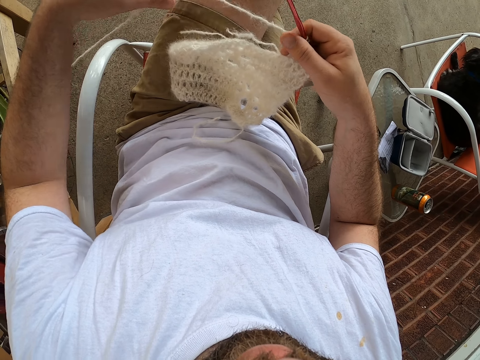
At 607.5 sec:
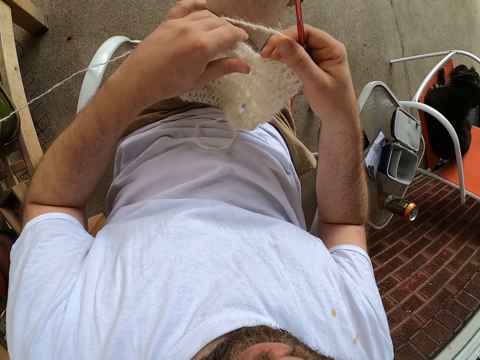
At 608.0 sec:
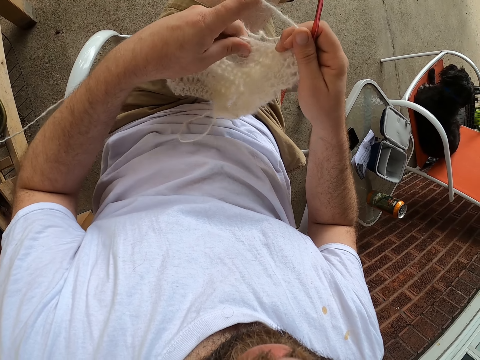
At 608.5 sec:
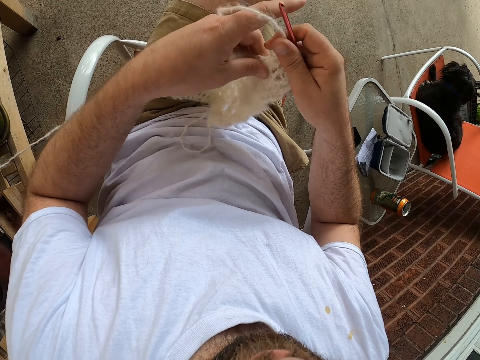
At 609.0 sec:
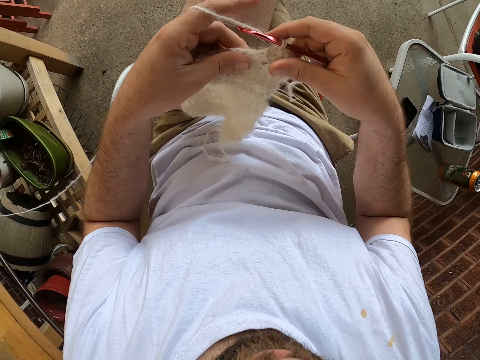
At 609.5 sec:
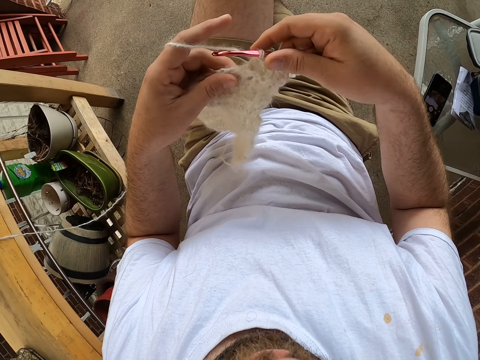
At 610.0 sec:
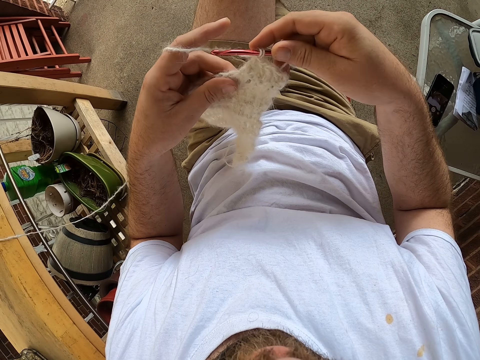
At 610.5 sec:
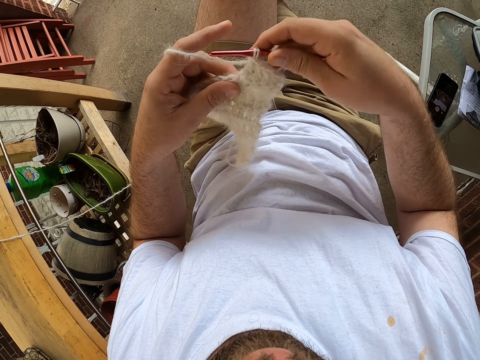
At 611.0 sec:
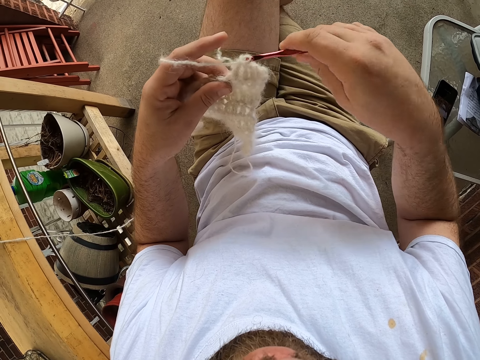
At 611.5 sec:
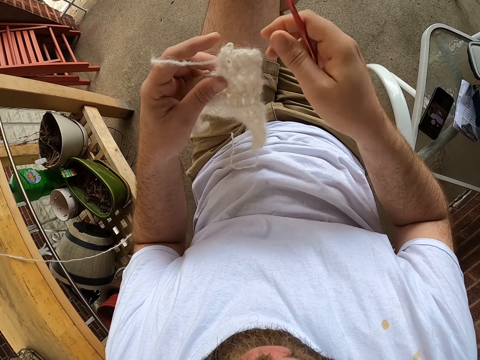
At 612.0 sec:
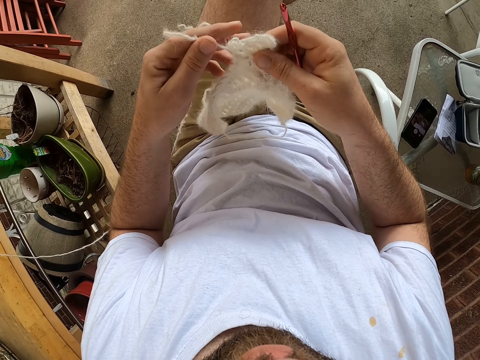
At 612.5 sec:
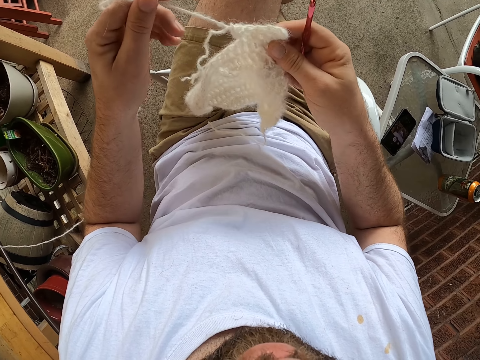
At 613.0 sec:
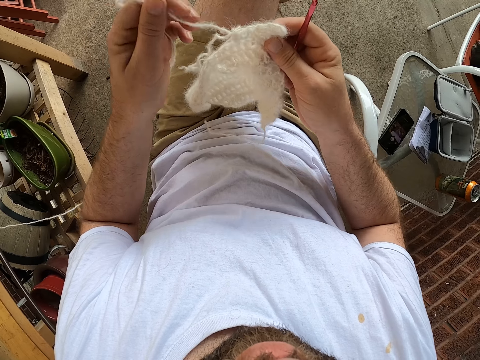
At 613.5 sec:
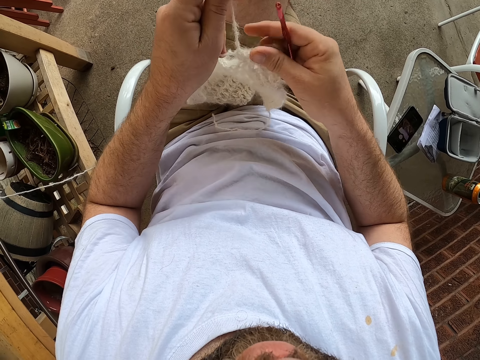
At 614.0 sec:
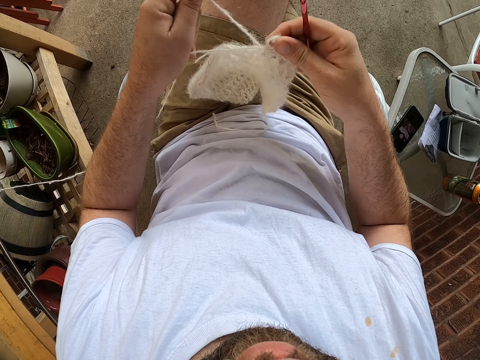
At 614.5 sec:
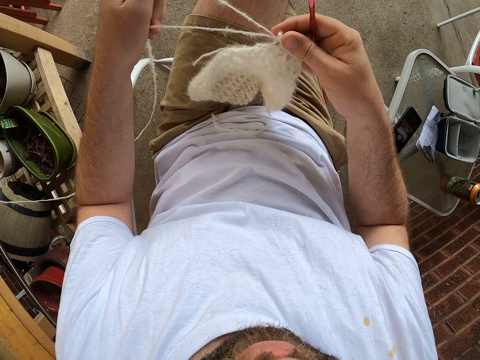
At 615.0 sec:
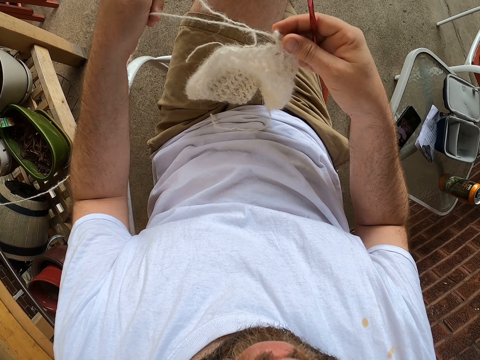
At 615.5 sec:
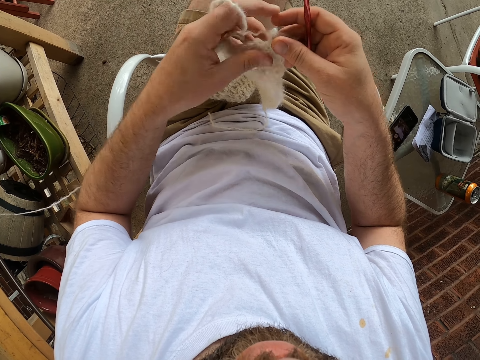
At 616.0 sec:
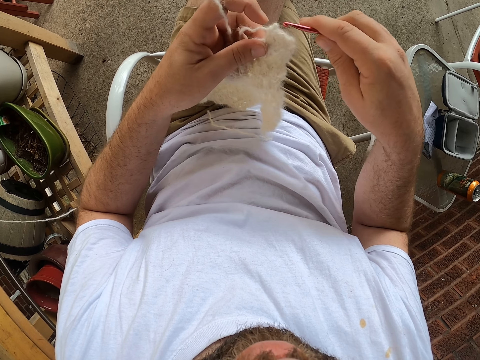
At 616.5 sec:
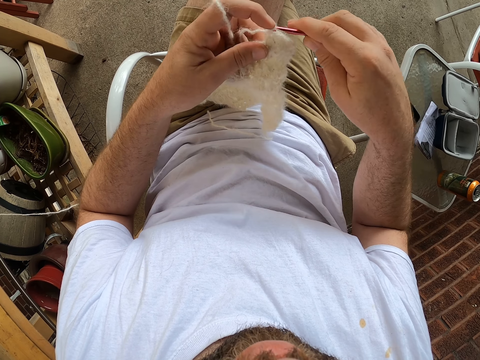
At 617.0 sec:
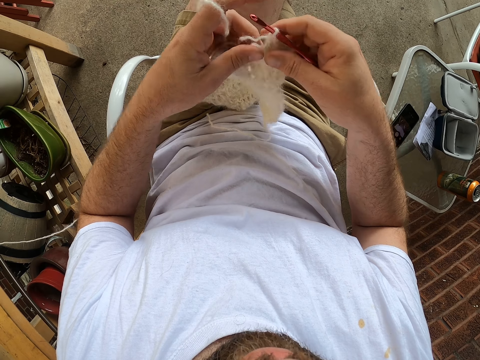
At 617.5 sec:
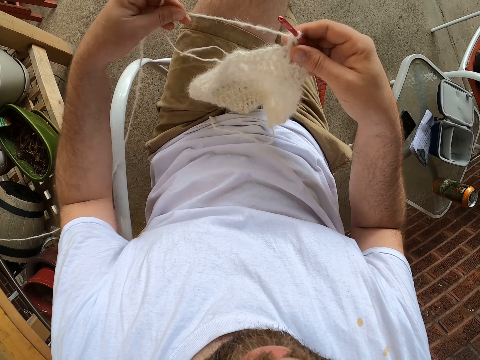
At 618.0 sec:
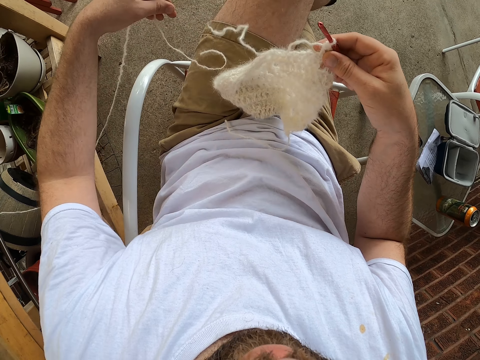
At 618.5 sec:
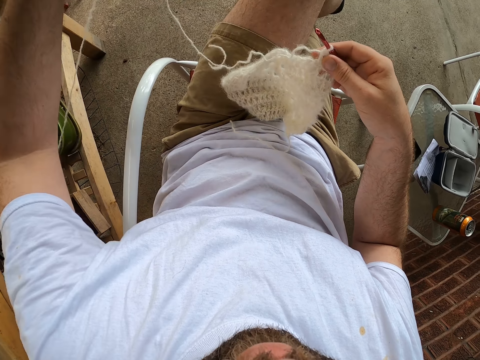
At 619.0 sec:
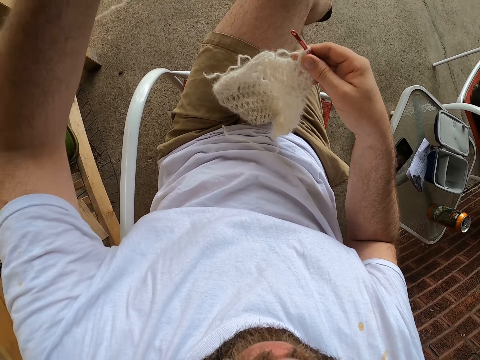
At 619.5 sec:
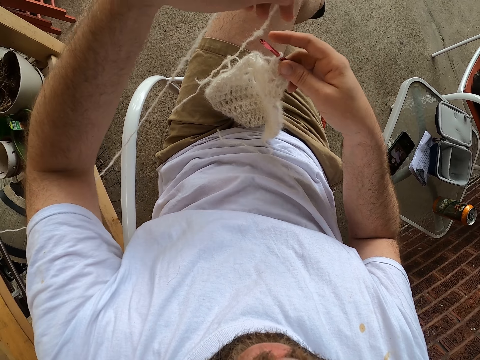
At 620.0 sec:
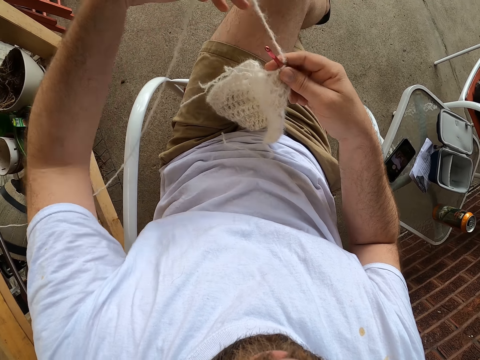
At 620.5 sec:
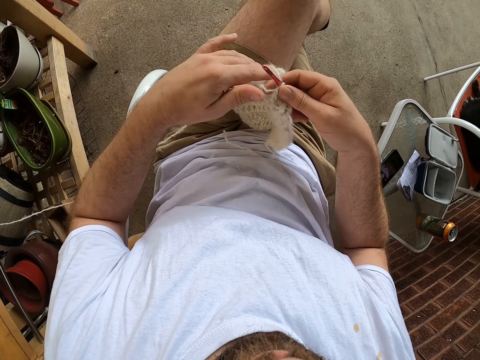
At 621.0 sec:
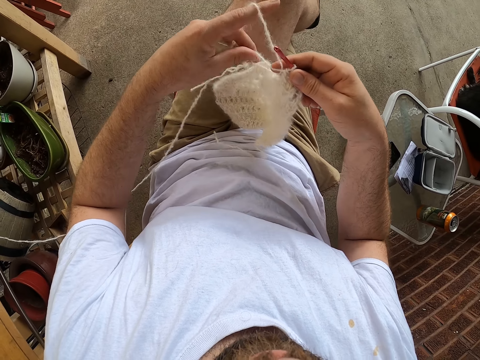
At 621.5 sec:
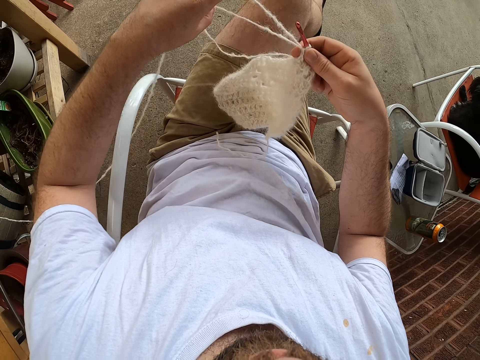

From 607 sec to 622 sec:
The camera wearer pulls the knitting pin from the scarf. They pull the yarn from the scarf. They insert the knitting pin into the scarf.

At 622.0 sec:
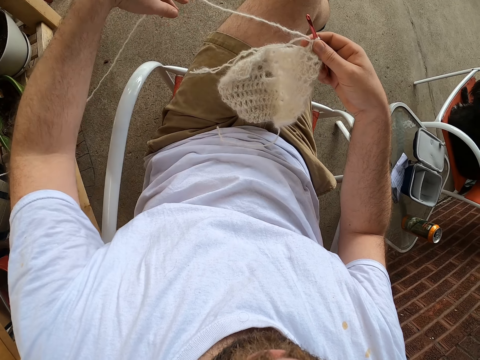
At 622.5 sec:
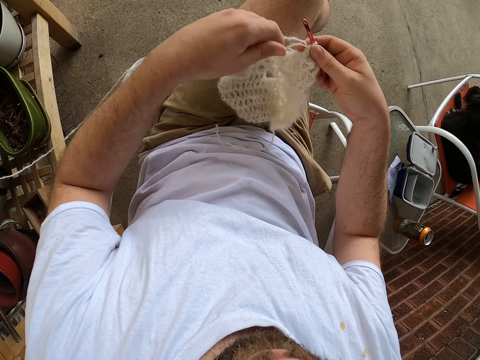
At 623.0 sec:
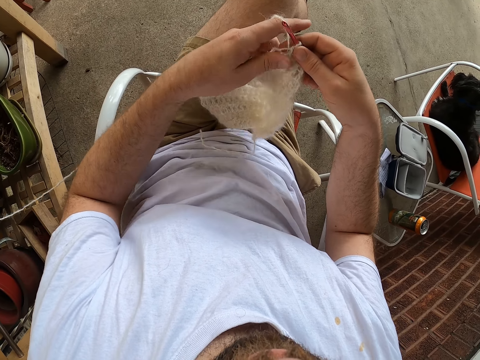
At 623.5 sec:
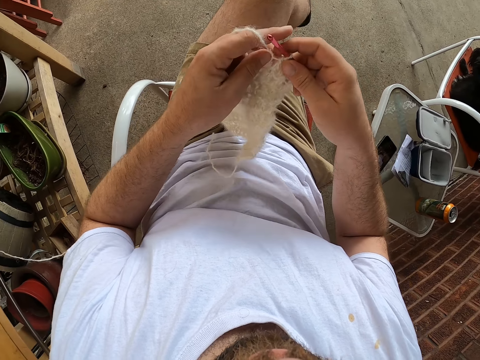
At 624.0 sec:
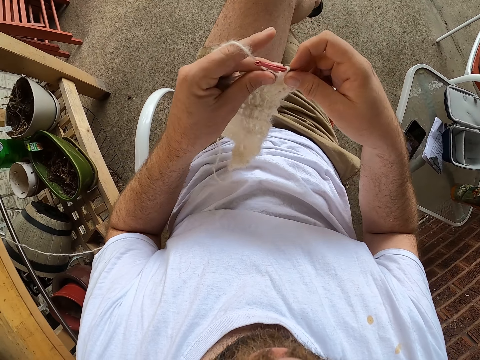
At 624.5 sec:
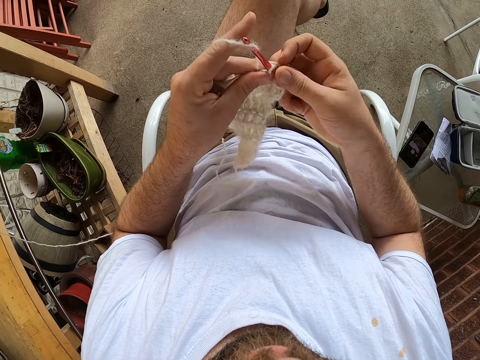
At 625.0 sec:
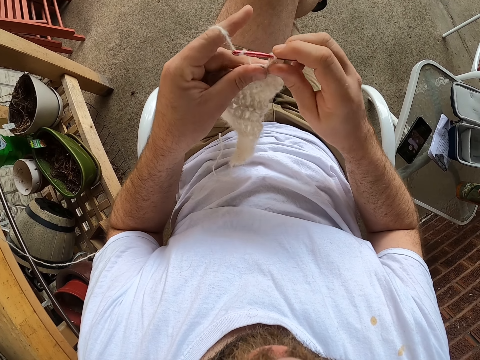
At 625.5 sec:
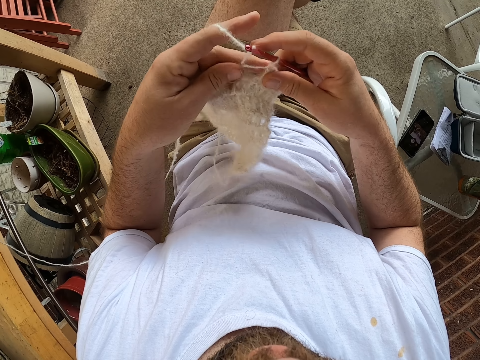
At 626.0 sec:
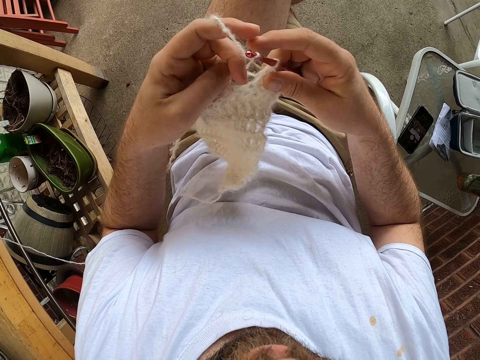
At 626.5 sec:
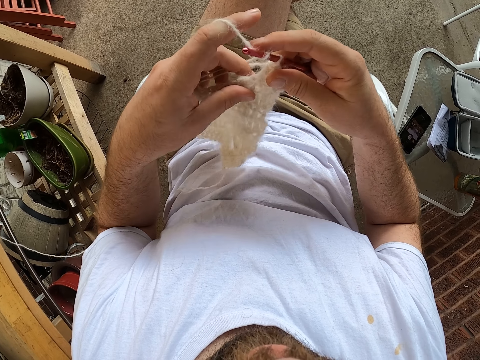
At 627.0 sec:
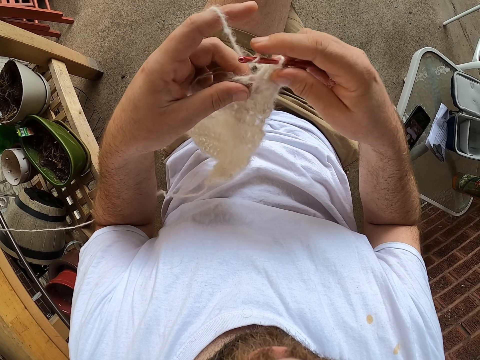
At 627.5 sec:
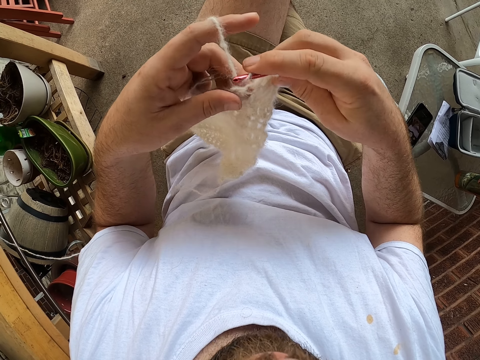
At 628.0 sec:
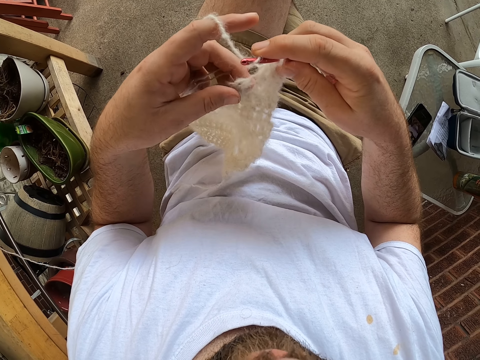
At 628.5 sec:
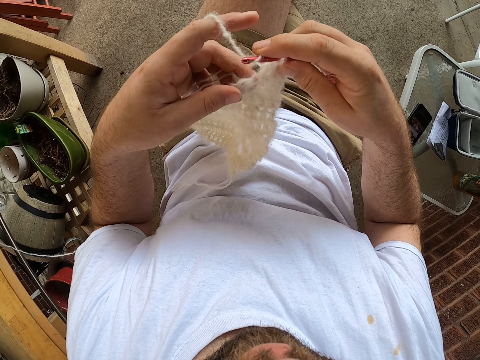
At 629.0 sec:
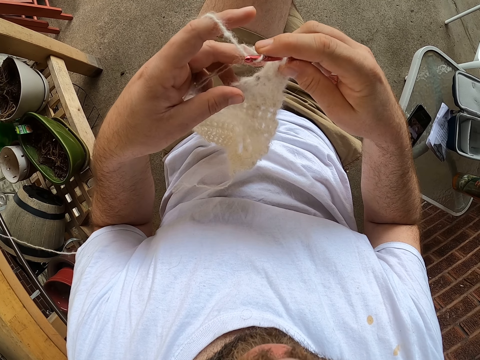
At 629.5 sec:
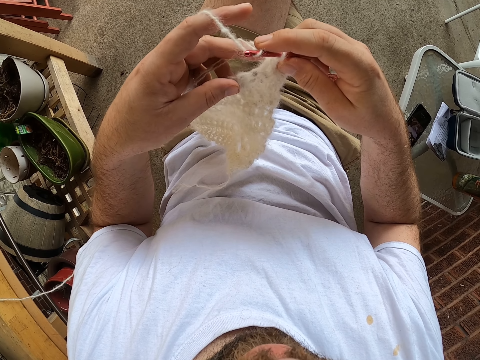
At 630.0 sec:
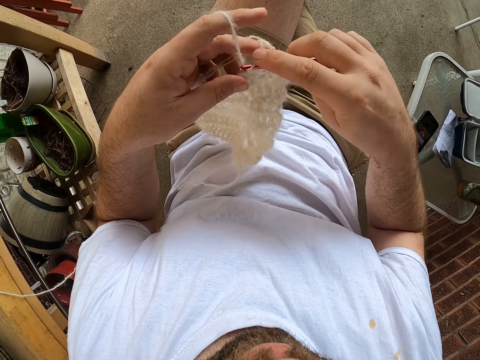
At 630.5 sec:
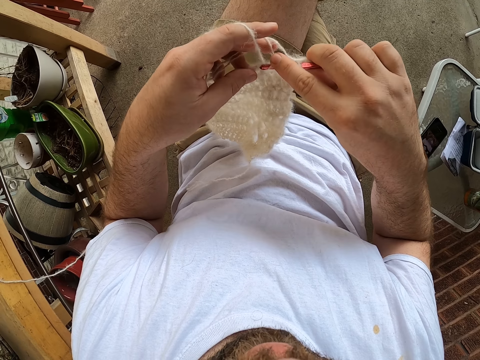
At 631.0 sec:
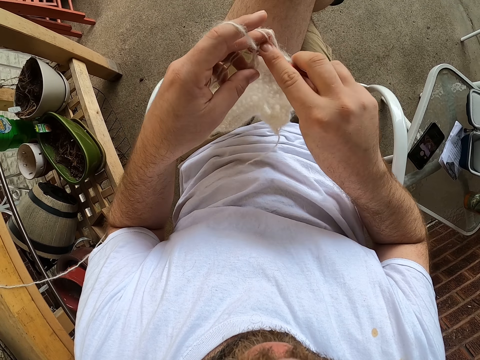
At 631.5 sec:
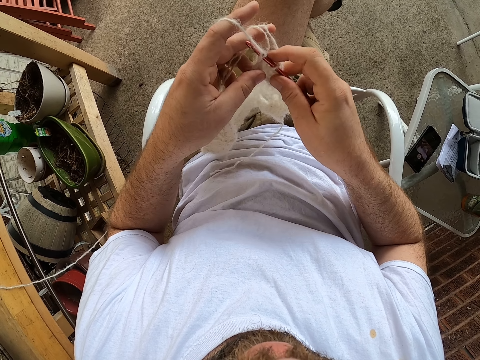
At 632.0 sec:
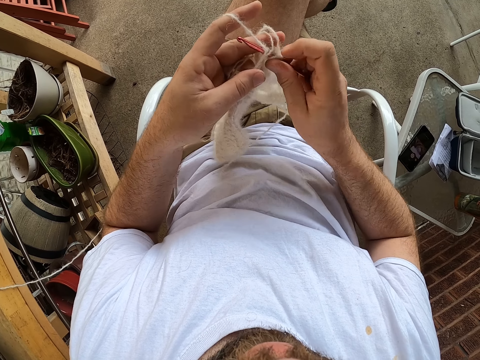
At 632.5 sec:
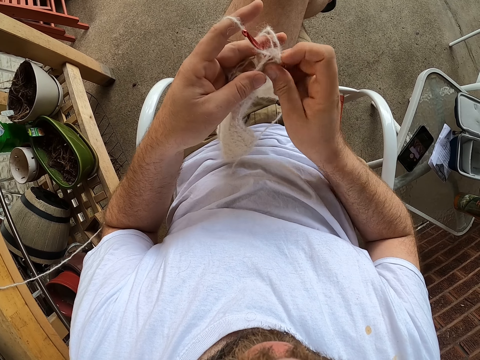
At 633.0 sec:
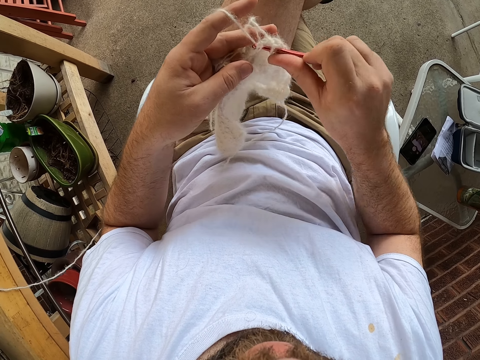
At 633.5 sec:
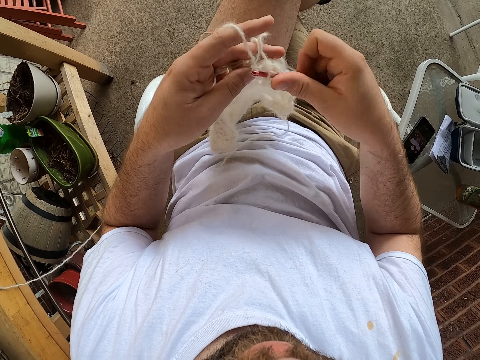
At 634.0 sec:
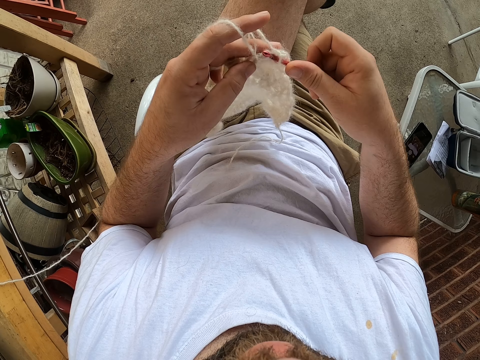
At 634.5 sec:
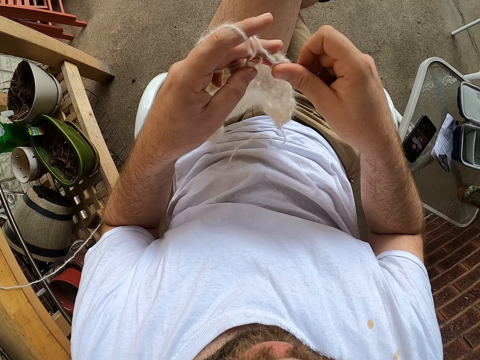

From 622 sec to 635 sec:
The camera wearer knits the yarn with the knitting pin. They sew a fabric.
